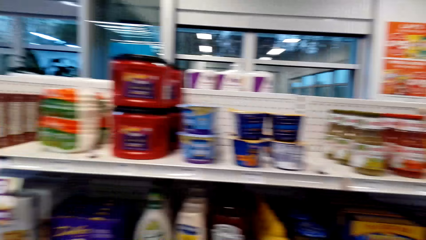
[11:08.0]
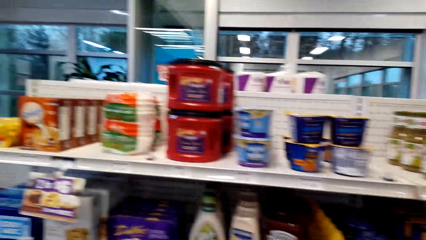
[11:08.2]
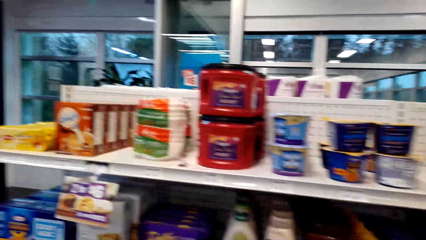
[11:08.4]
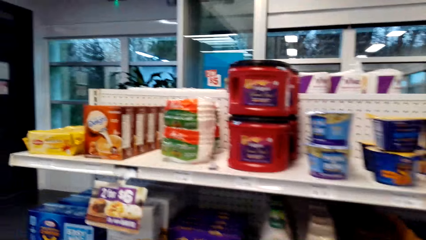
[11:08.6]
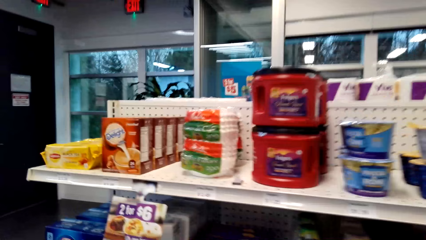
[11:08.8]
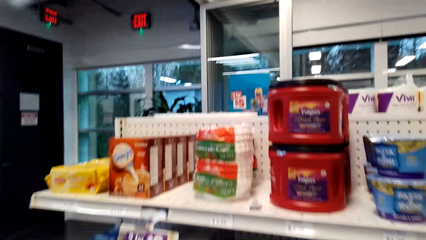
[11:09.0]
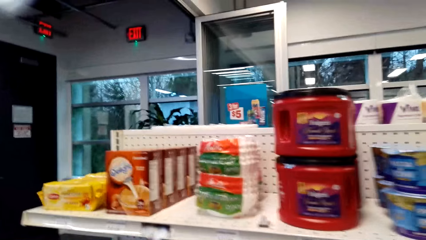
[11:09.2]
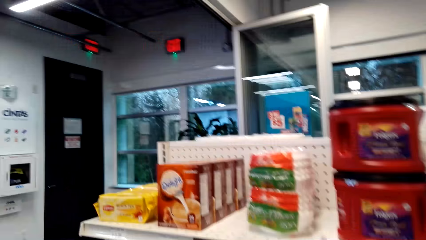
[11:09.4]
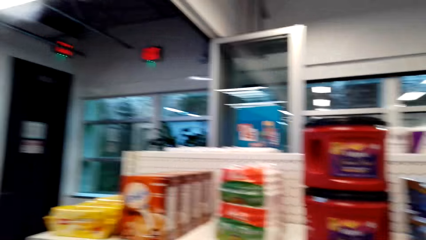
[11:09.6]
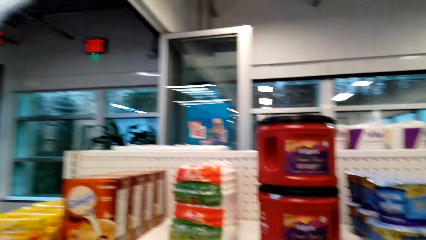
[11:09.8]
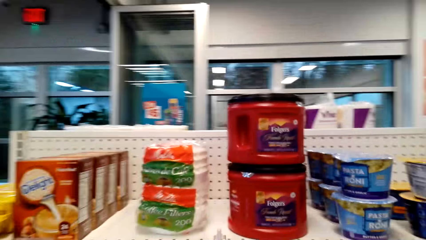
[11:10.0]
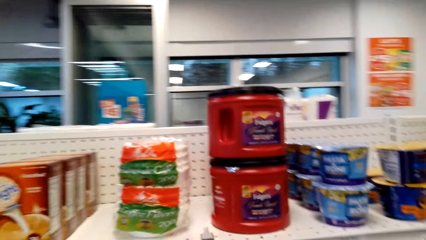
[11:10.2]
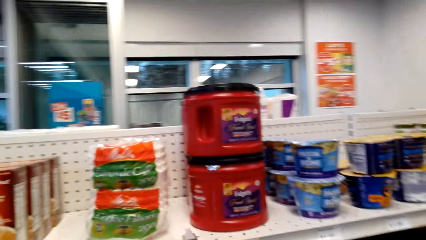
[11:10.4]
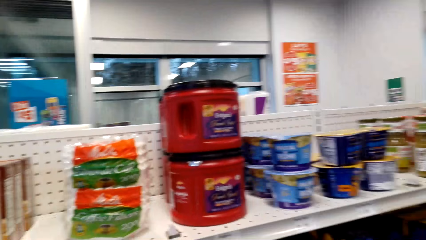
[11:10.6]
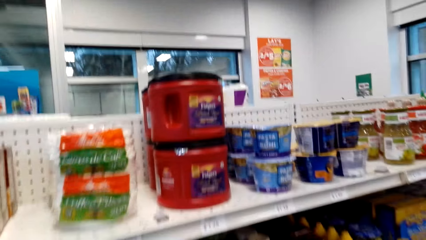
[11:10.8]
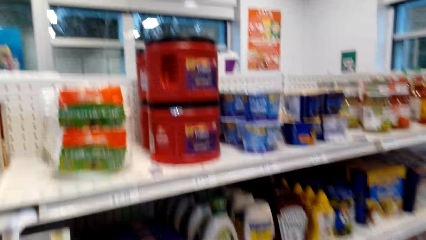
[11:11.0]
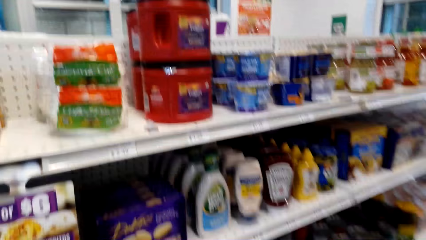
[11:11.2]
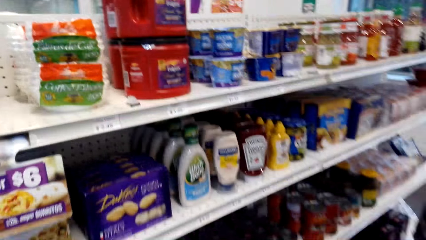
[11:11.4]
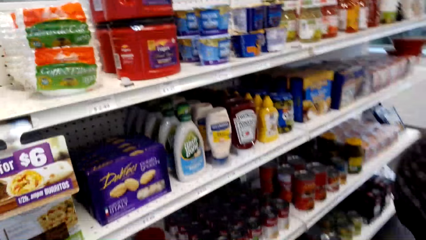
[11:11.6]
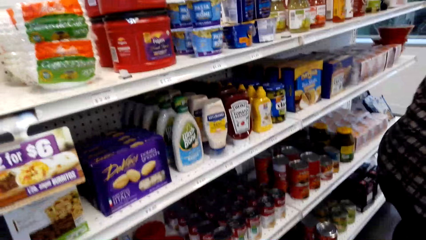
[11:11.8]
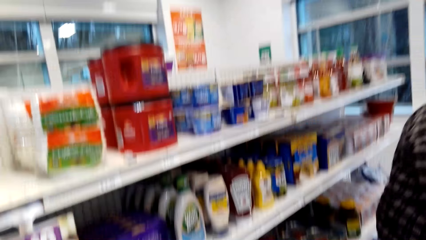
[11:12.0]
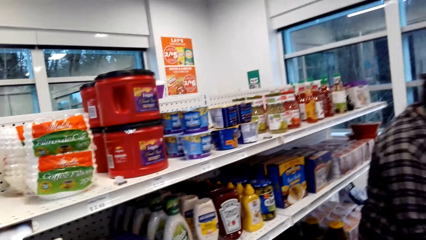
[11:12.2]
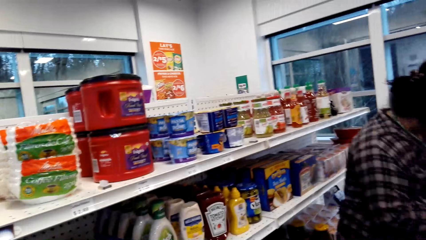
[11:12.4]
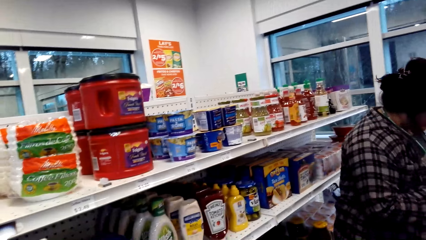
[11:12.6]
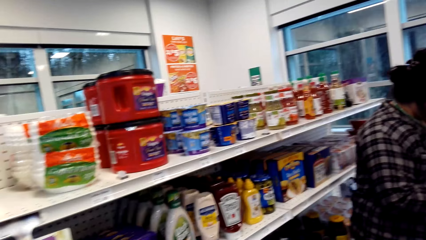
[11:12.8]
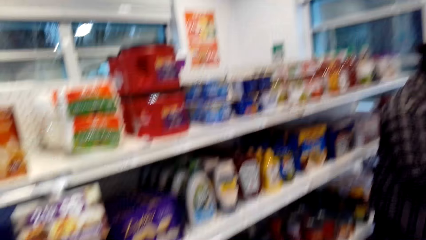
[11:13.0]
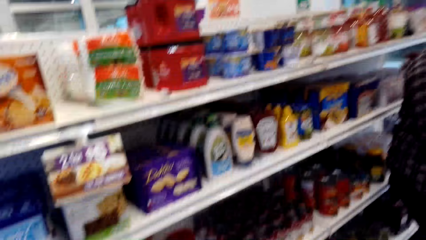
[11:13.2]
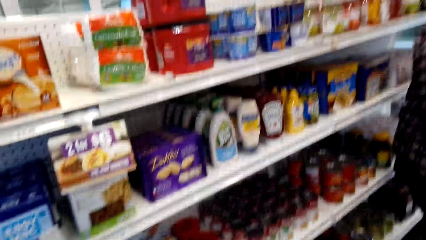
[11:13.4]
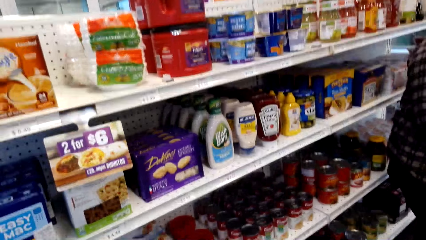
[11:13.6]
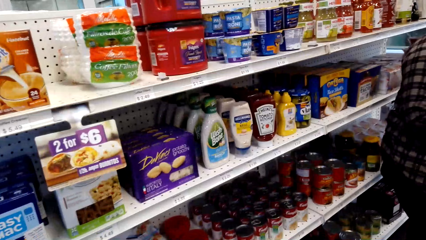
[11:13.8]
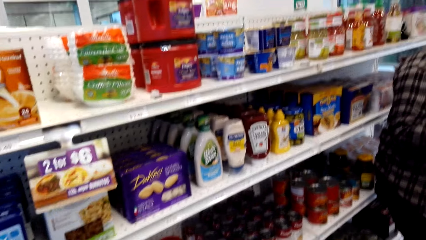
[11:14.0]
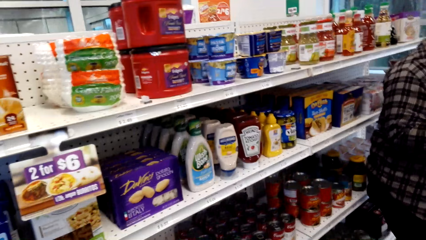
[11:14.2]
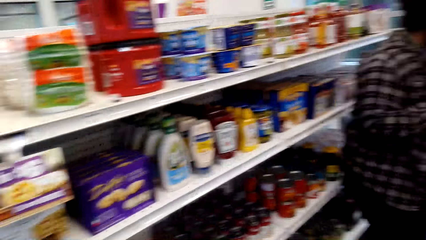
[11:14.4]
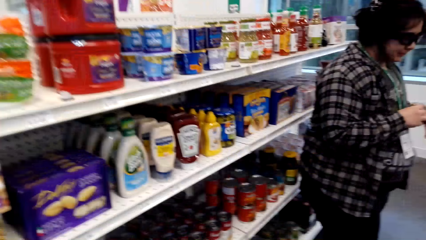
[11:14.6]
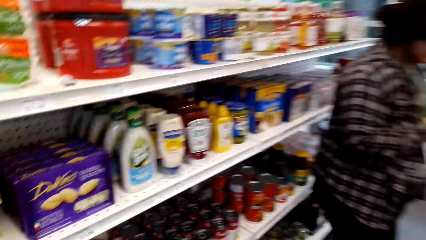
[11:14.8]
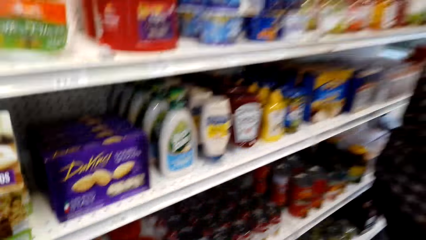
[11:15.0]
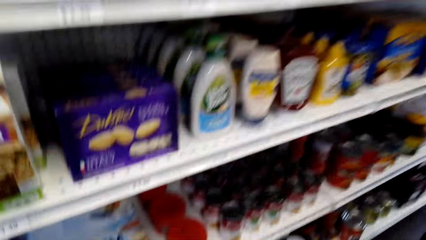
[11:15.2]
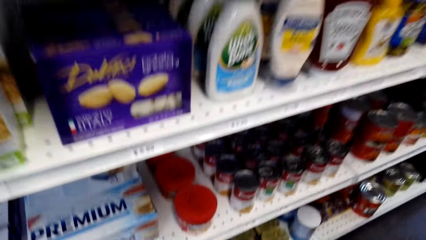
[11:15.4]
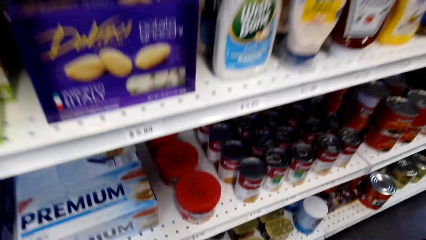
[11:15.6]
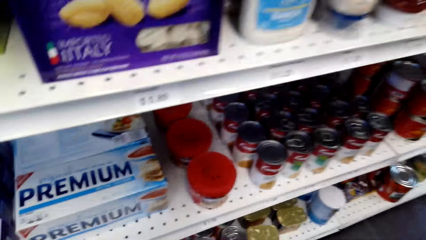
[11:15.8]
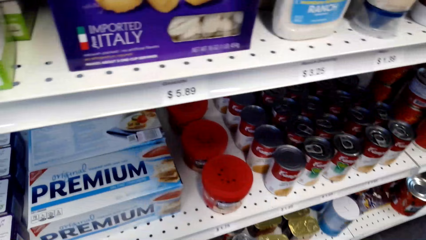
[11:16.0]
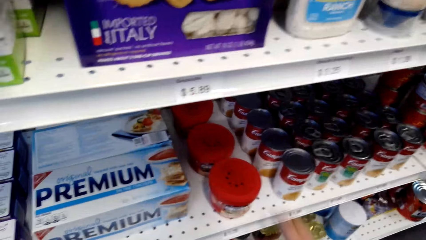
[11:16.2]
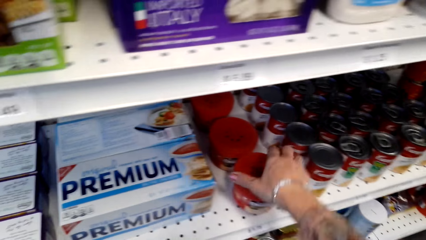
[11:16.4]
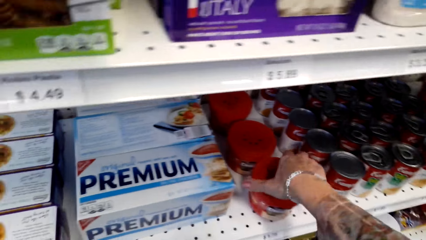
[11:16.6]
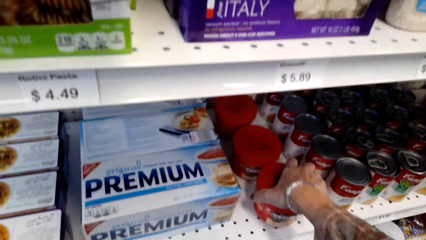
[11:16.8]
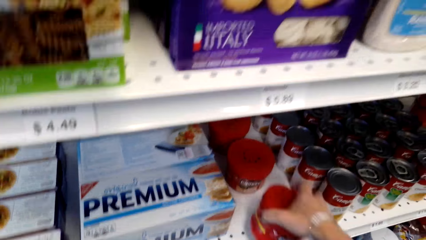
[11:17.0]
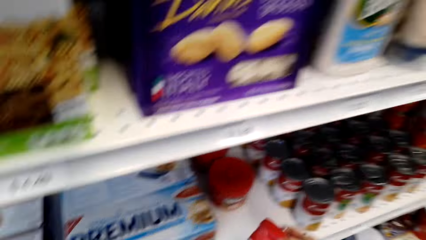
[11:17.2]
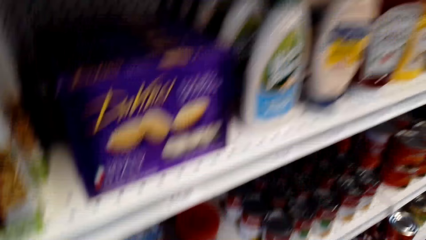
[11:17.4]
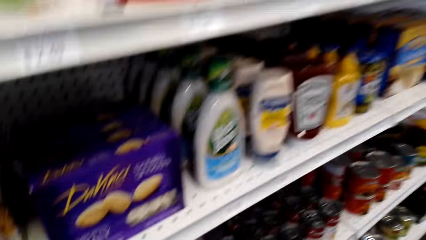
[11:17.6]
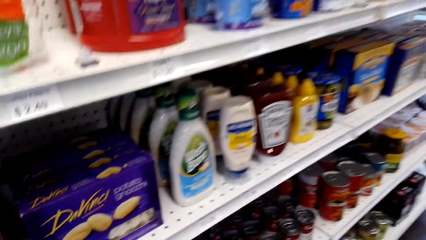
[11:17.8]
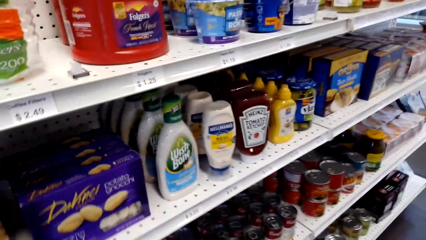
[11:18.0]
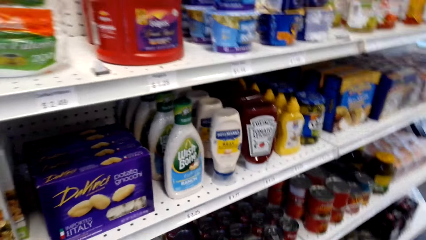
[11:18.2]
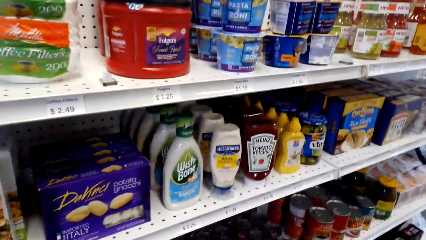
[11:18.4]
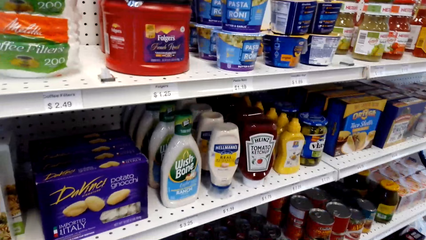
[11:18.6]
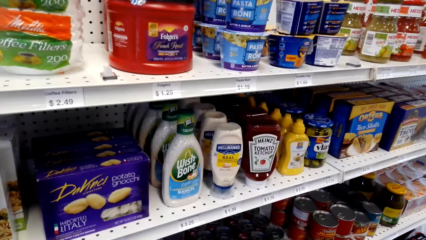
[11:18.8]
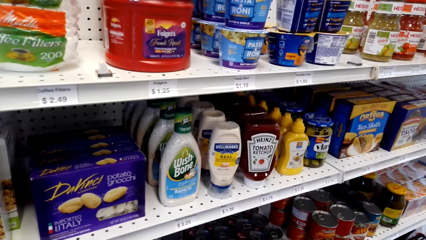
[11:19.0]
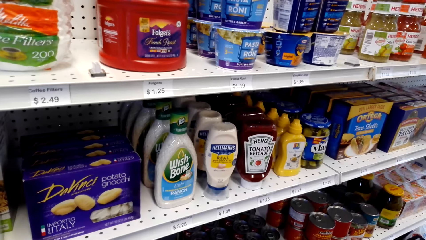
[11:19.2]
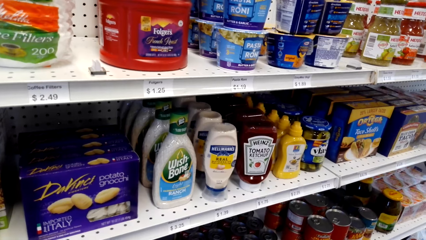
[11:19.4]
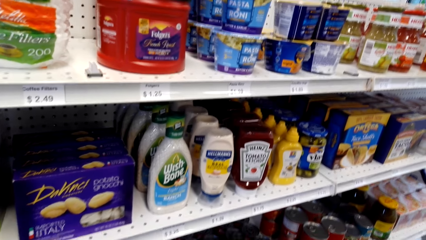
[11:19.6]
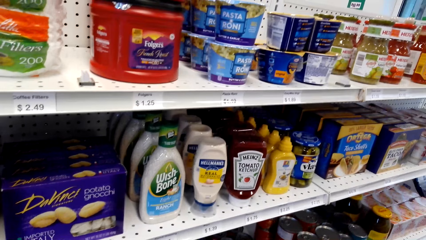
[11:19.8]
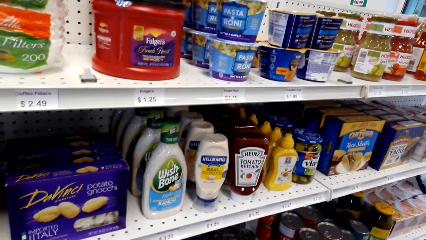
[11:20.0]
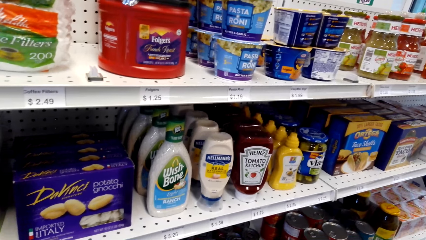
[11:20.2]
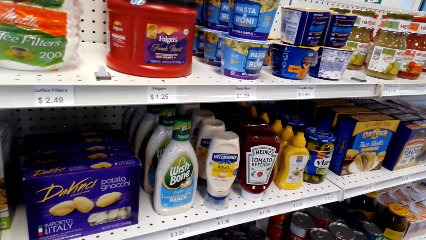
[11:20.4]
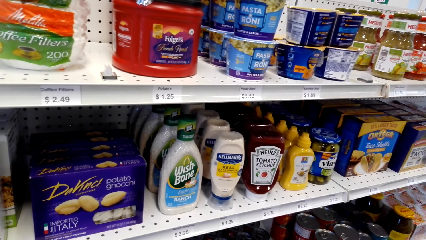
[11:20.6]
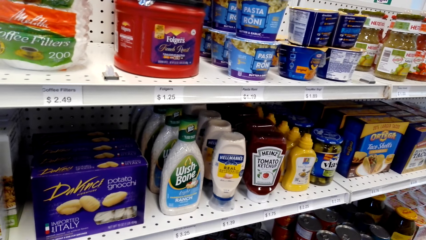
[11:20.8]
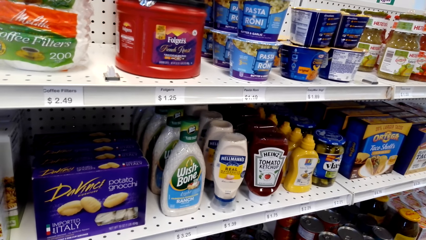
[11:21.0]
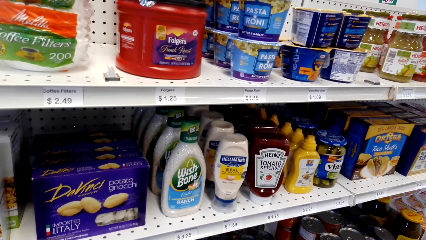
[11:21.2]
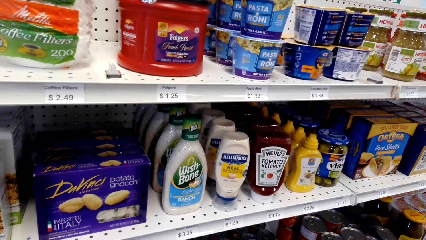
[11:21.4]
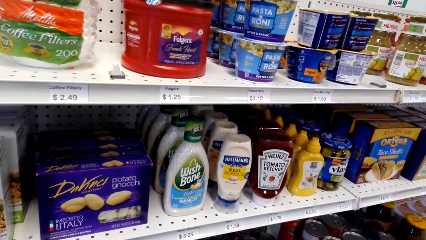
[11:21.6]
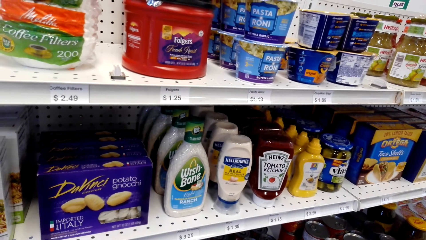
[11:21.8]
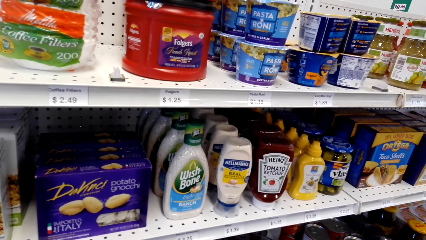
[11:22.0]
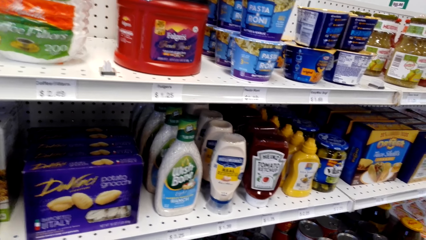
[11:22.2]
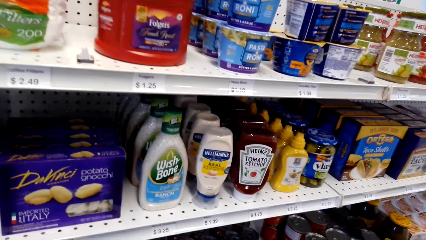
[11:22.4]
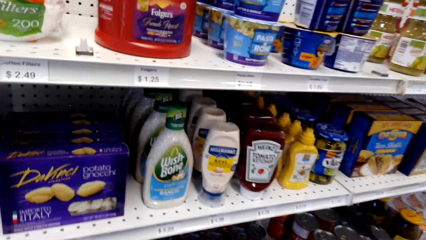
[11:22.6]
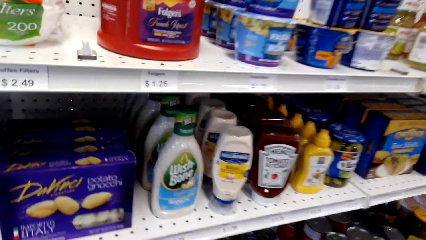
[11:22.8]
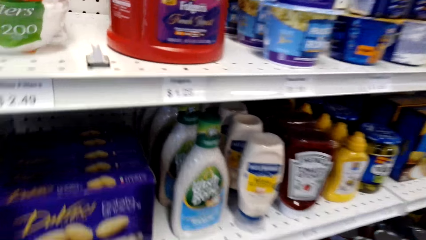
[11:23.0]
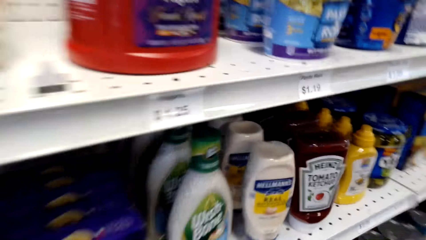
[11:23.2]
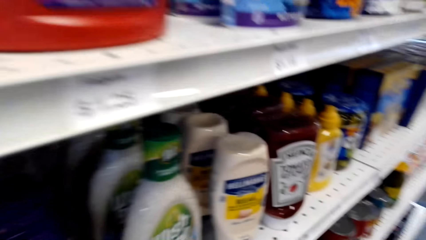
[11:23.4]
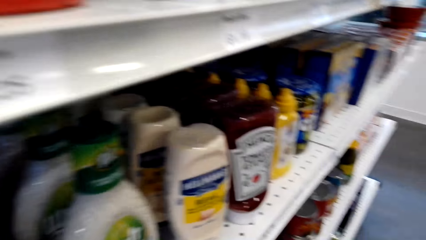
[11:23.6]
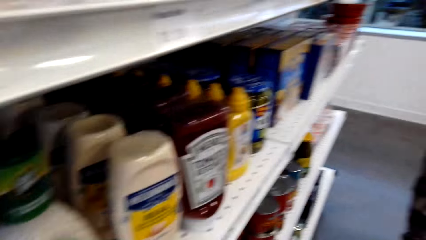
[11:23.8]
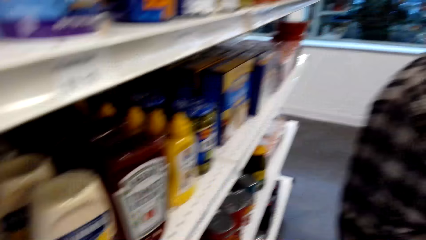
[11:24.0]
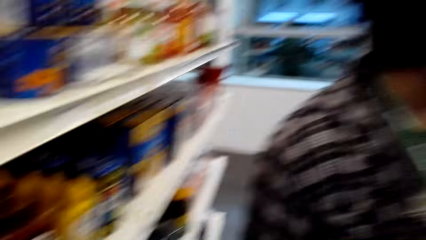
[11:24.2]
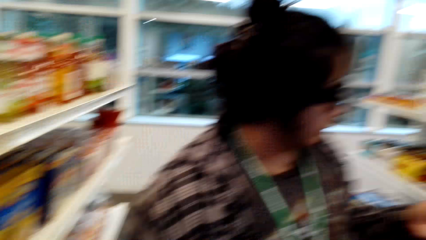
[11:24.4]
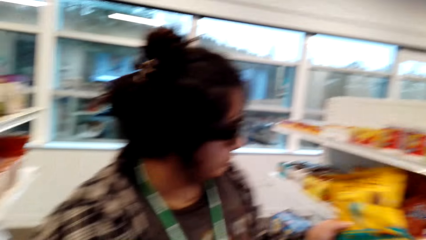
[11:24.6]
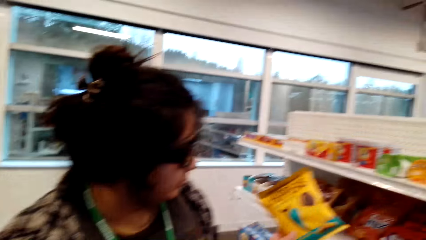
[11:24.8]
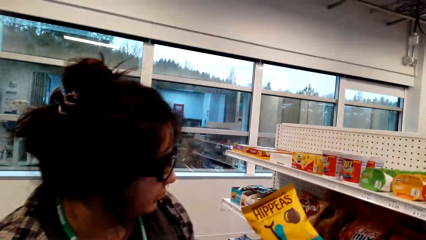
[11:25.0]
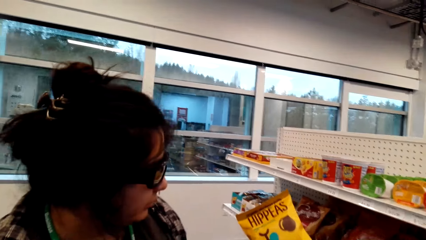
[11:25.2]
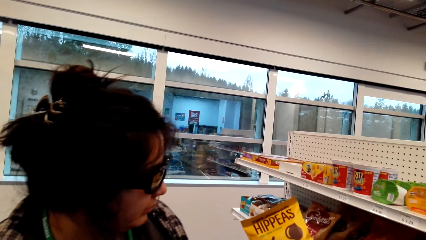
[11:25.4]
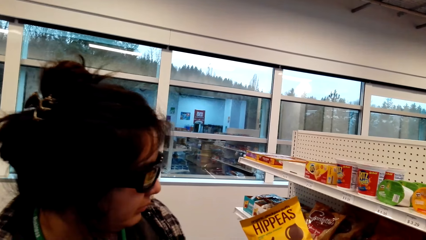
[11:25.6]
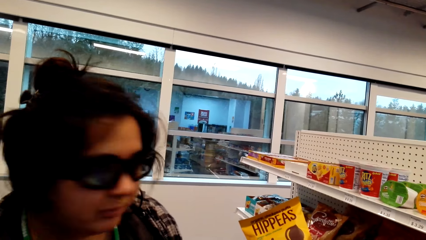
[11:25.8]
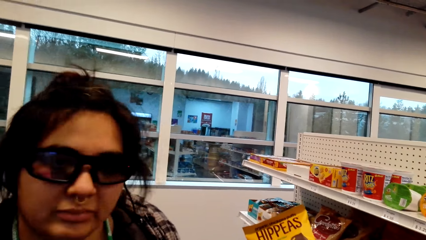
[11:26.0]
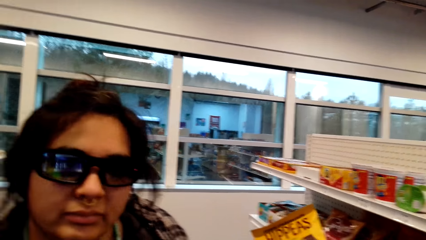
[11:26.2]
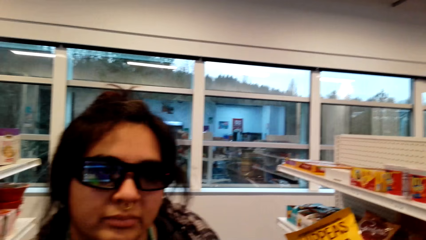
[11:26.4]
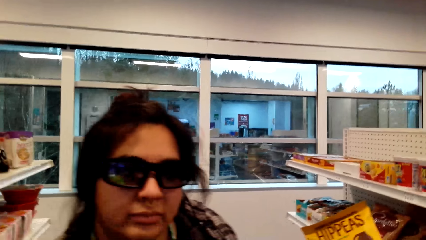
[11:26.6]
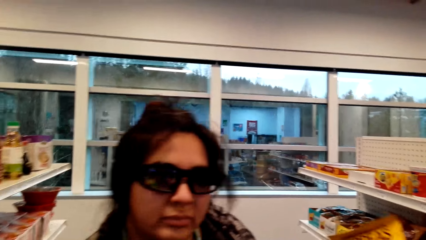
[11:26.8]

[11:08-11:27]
The camera wearer bends. She picks a jar of peanut butter or a coffee can from the shelf with her right hand. She looks around. The woman holds a pack of chips with her right hand.
